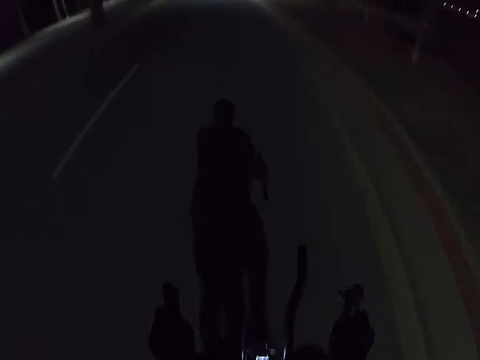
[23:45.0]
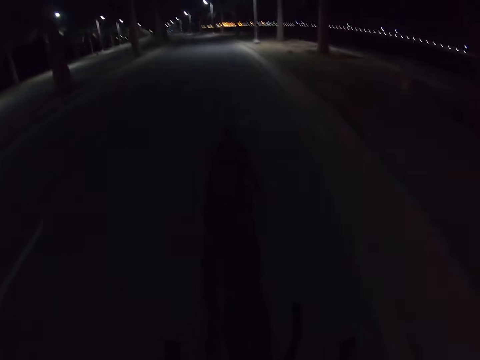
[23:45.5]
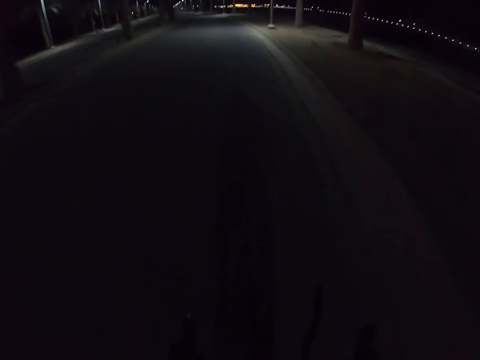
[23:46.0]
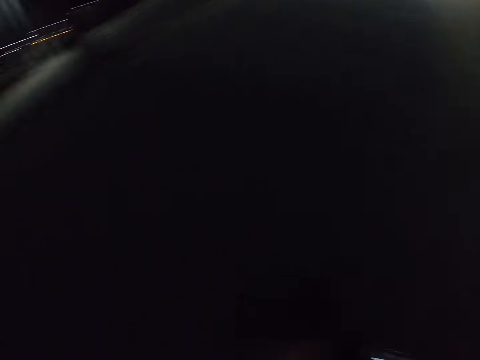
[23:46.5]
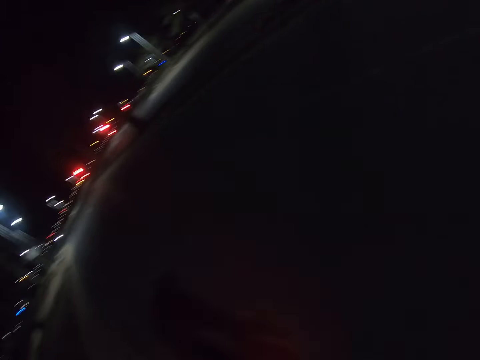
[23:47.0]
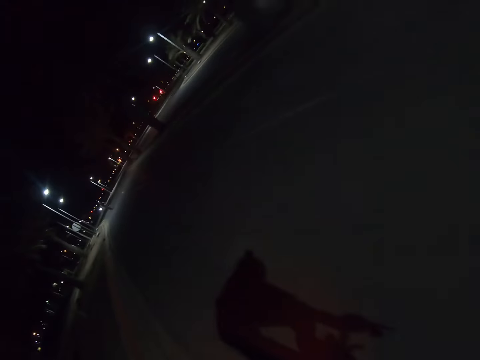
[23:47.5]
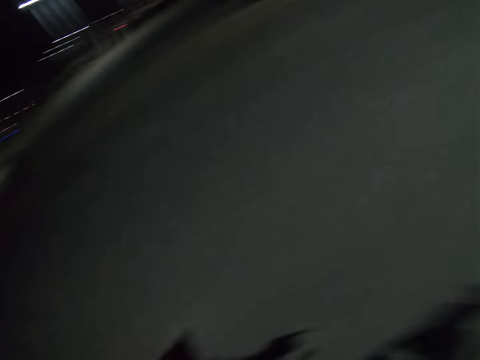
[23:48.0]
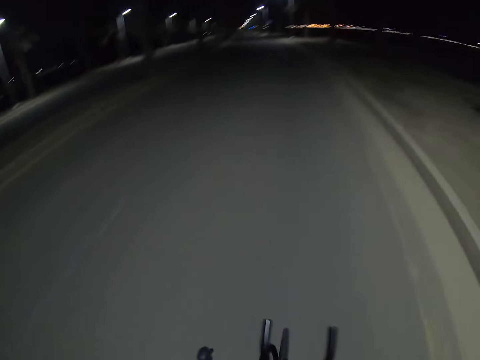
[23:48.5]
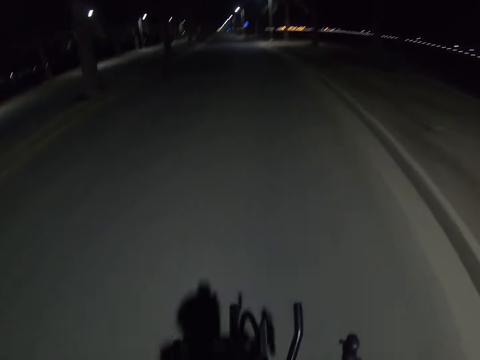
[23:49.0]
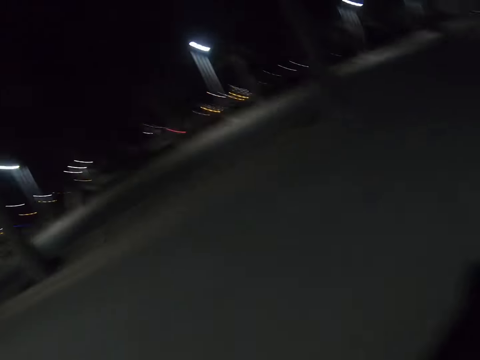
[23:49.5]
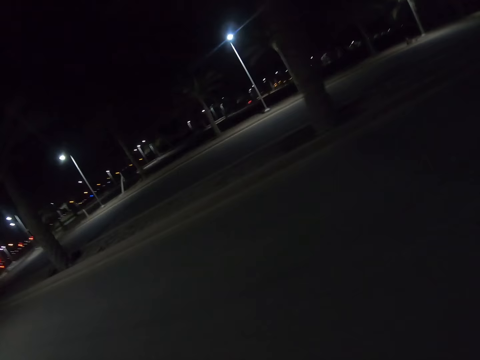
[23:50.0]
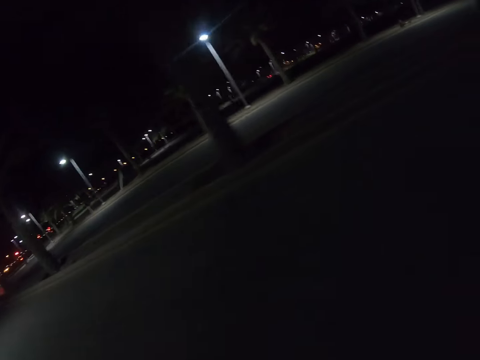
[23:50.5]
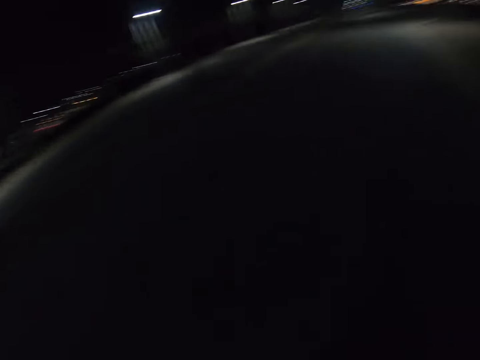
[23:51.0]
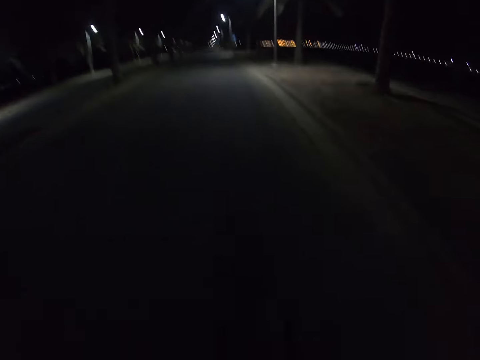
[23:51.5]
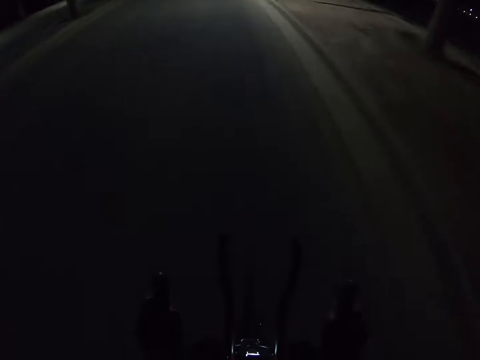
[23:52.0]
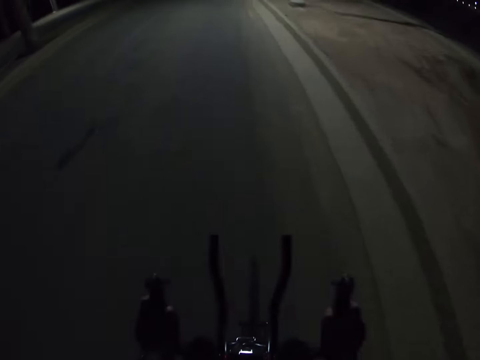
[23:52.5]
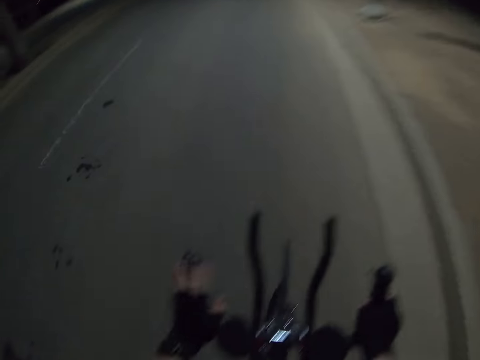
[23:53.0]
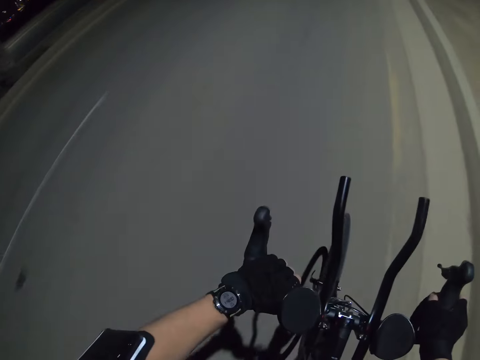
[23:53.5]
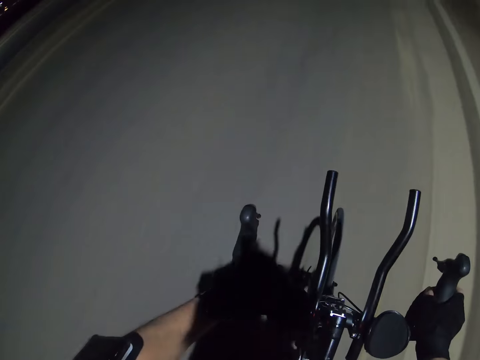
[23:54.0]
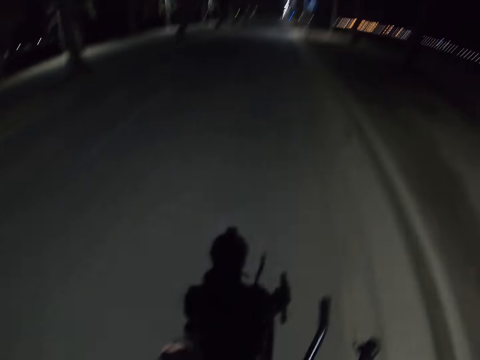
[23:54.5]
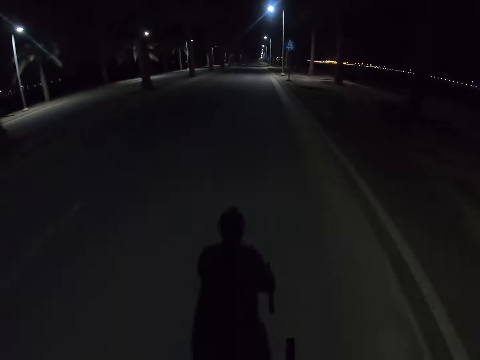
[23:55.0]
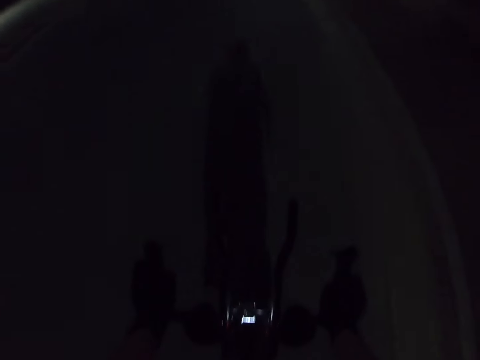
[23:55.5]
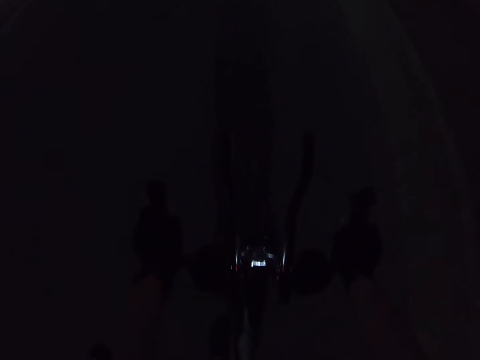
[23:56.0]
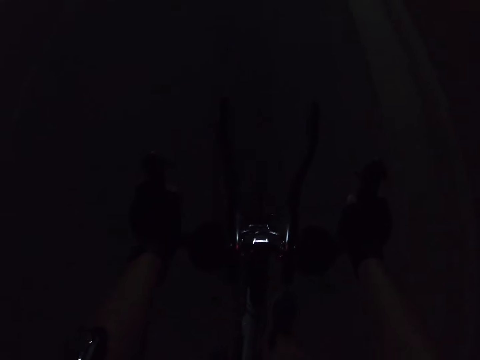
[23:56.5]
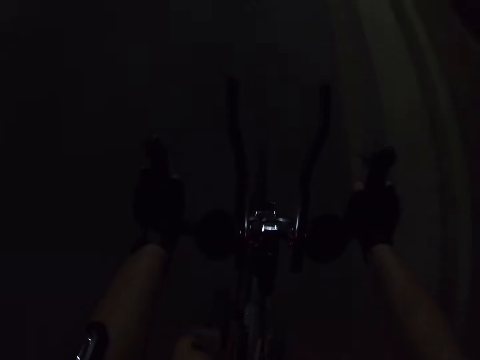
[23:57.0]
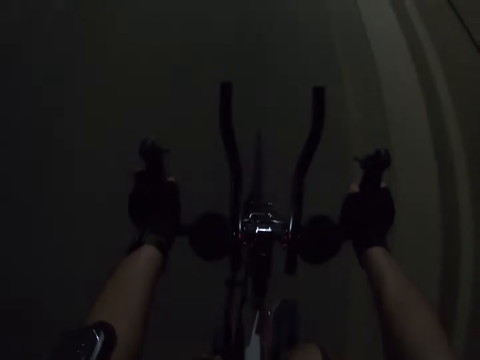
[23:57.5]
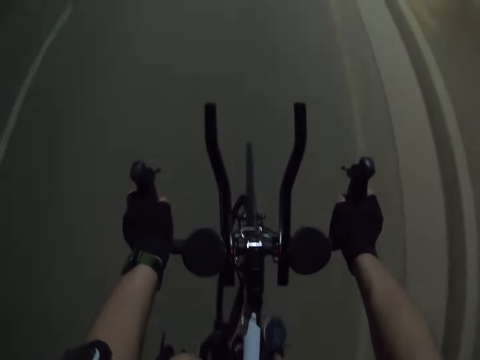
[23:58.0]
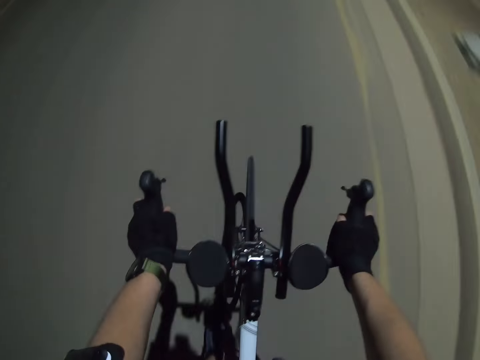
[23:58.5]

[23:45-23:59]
The camera wearer looks around. He rides a bicycle on the road. He looks around. He rides the bicycle on the road. He looks at his watch.

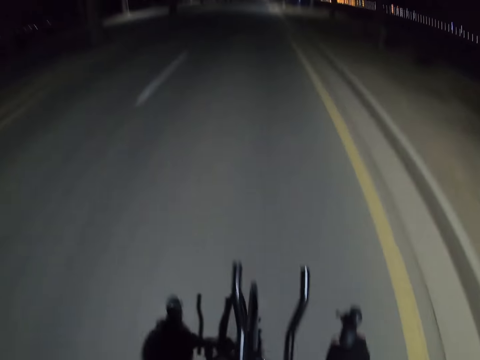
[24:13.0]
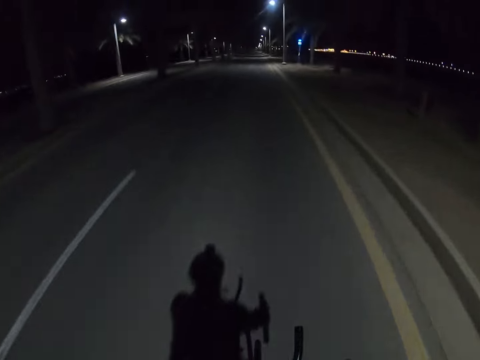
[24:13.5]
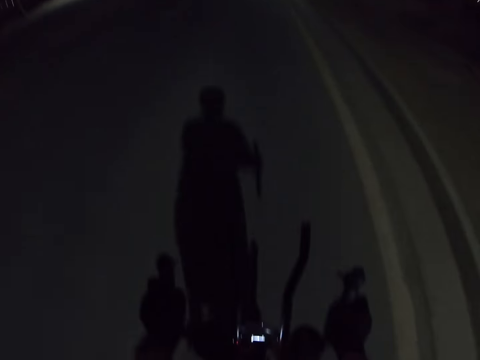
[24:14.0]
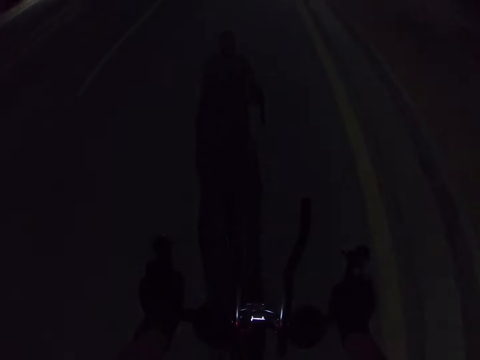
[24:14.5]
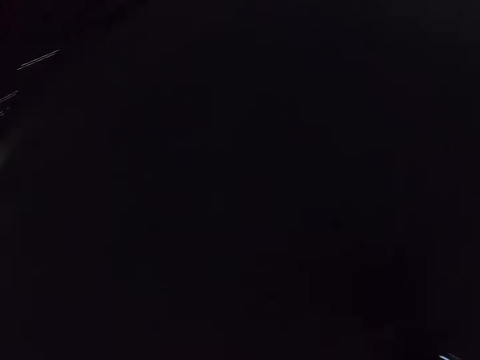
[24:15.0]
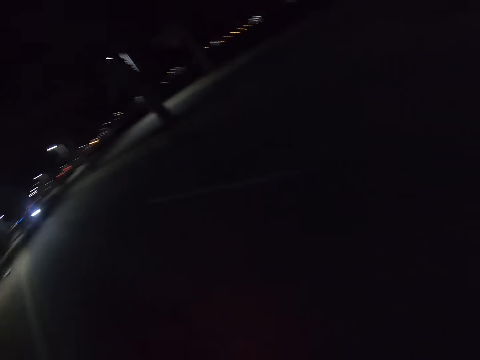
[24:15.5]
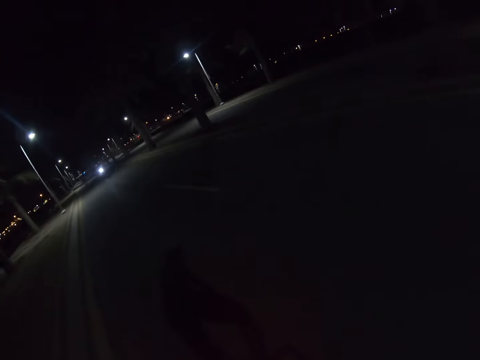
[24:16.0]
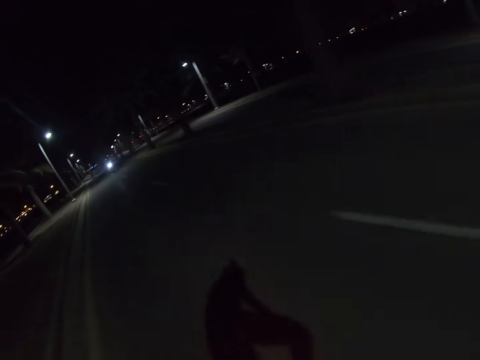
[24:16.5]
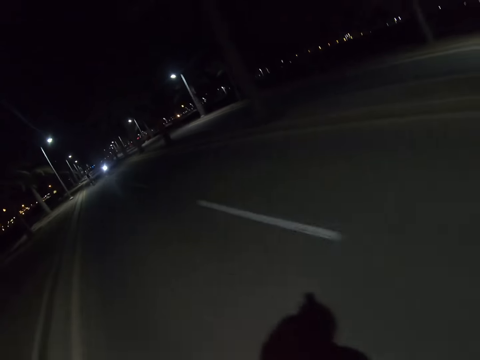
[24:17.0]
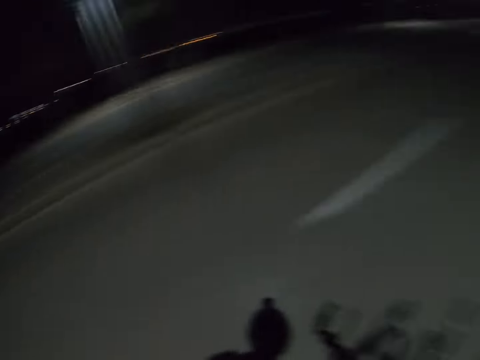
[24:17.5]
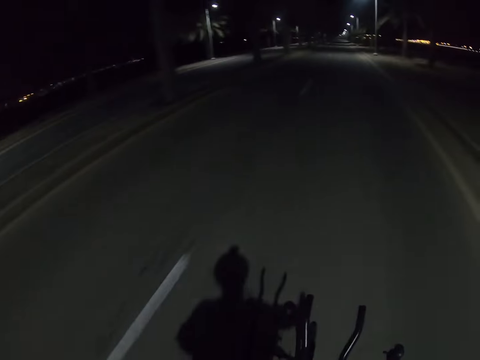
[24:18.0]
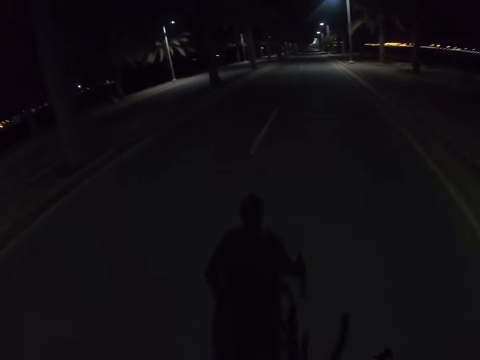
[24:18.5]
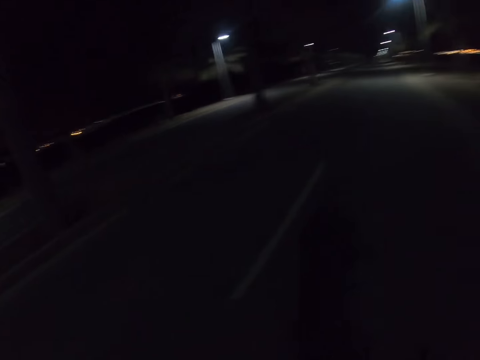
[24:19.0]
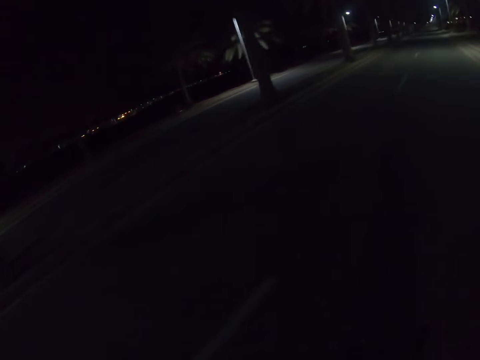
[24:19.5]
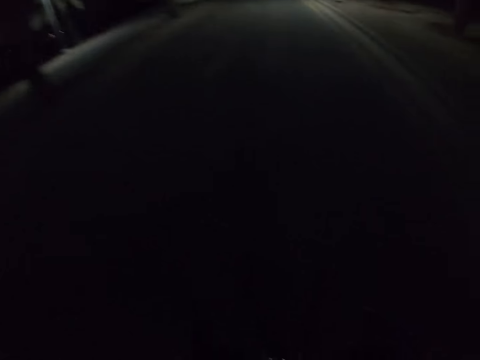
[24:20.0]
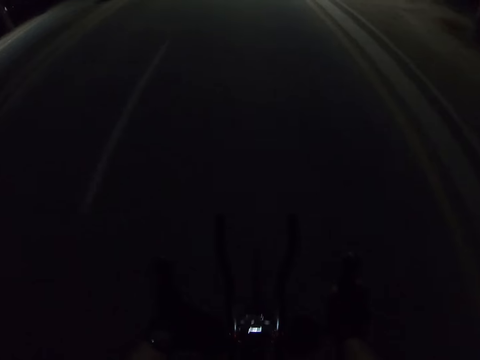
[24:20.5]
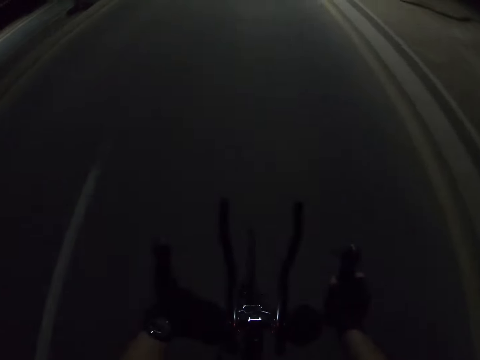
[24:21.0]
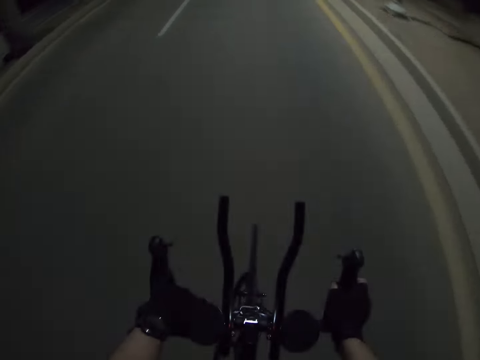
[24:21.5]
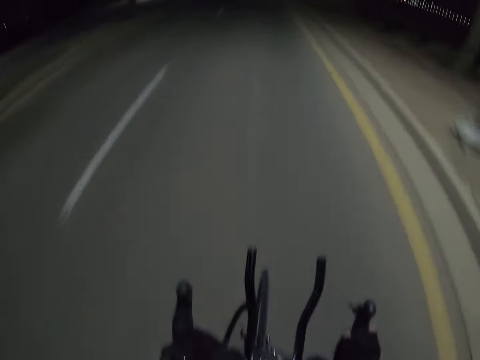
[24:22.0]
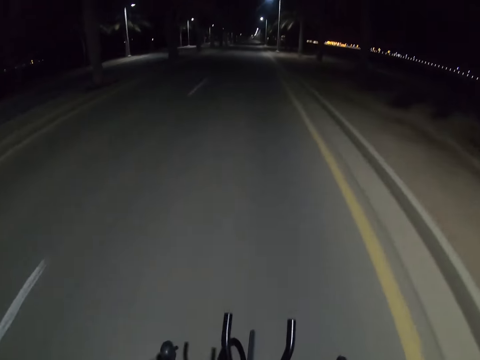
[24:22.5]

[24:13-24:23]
The camera wearer looks around. They ride a bicycle on the road.

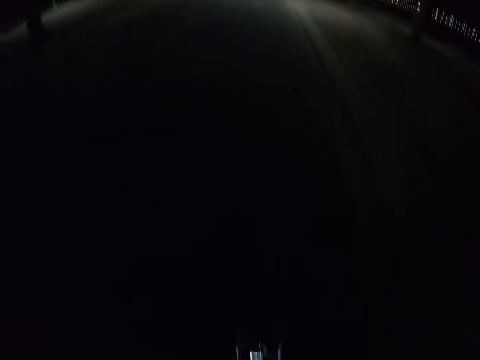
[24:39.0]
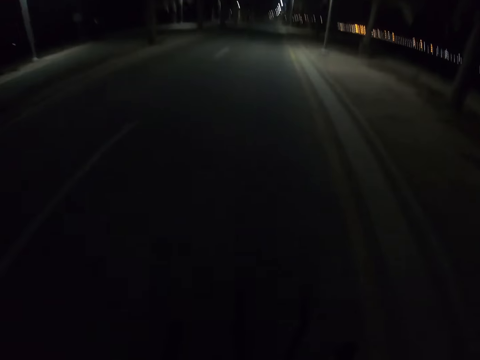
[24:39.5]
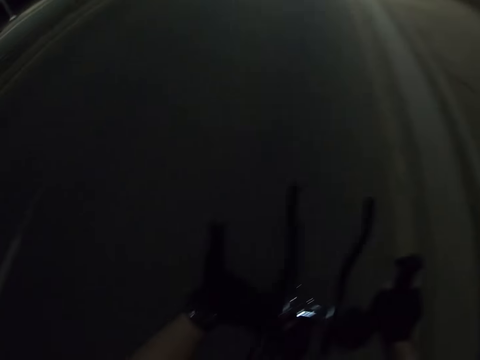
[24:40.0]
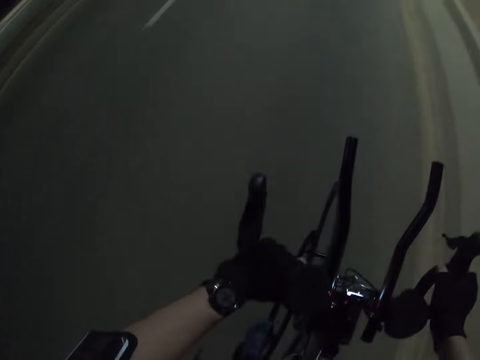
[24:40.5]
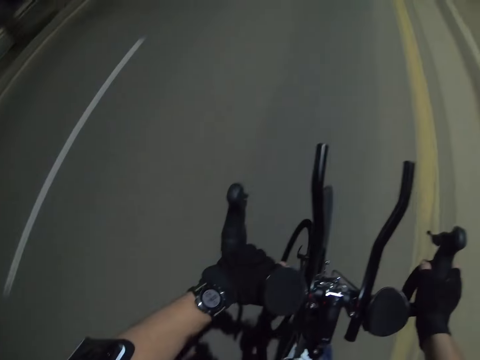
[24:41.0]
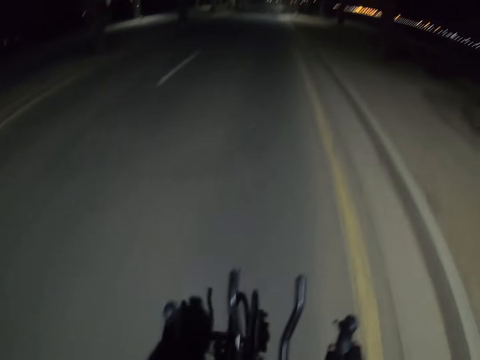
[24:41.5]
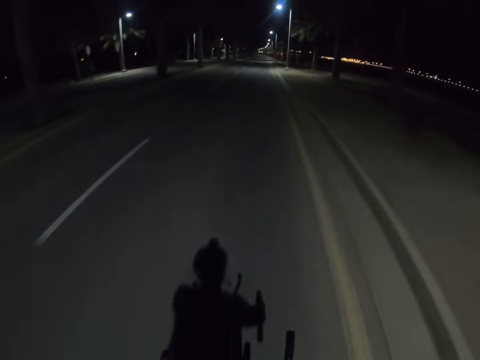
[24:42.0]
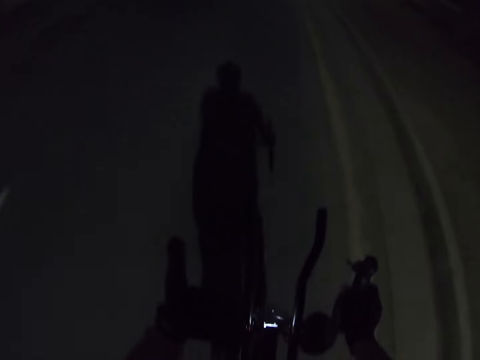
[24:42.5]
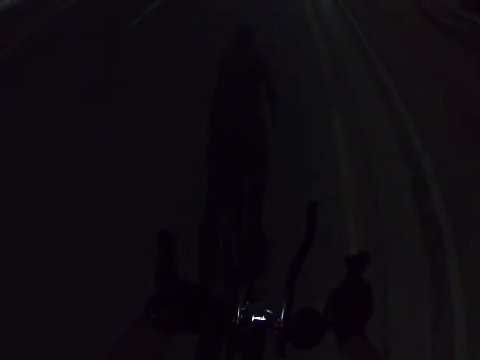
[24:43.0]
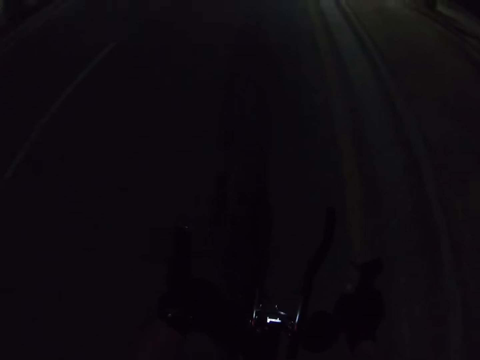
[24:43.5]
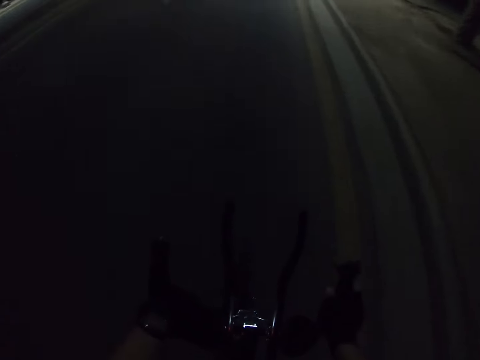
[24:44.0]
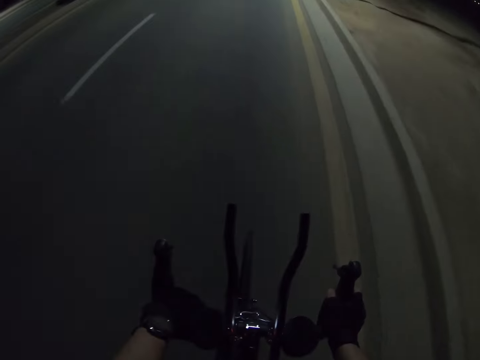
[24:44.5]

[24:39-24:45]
The camera wearer checks the watch on the left hand. They ride a bicycle on the road.
